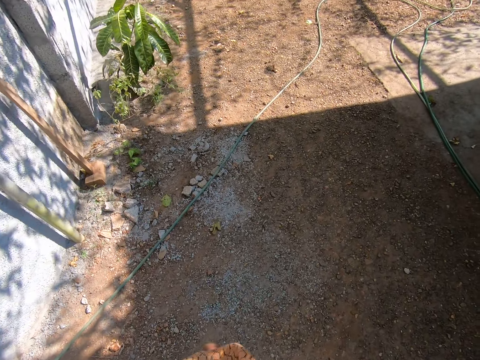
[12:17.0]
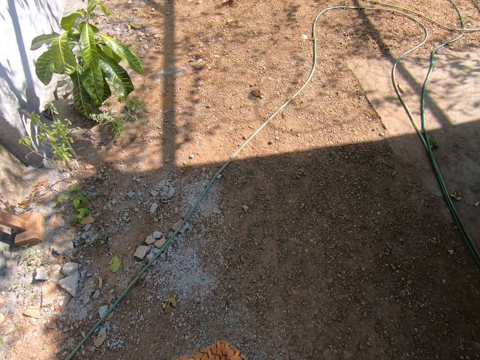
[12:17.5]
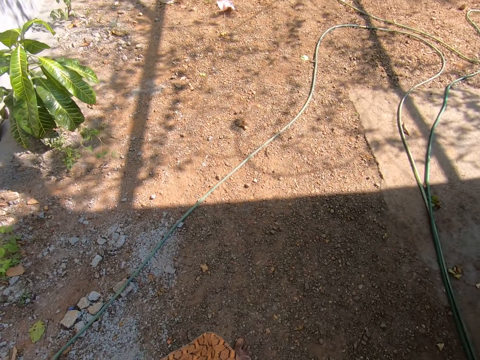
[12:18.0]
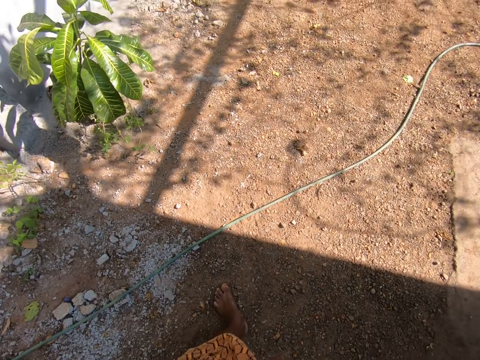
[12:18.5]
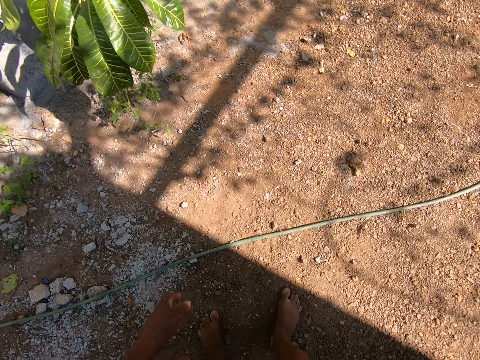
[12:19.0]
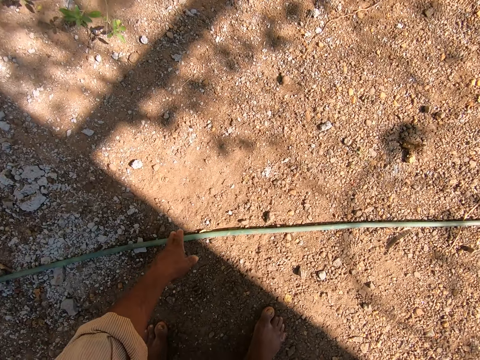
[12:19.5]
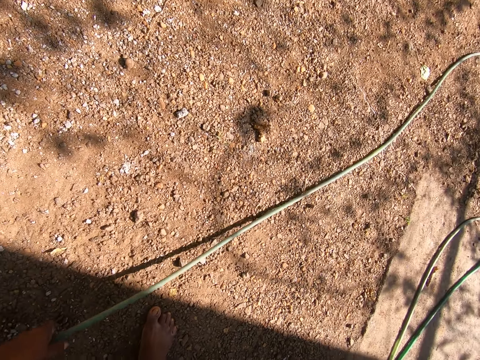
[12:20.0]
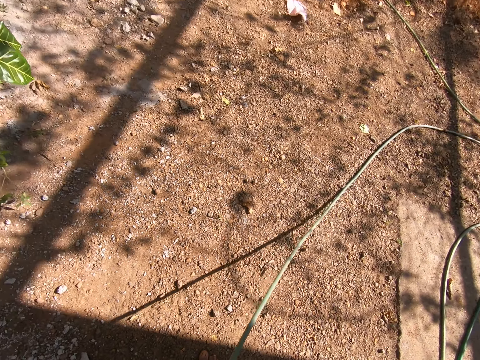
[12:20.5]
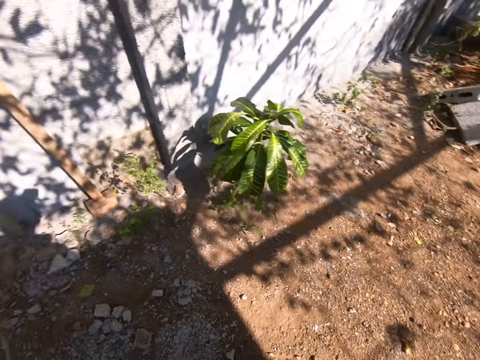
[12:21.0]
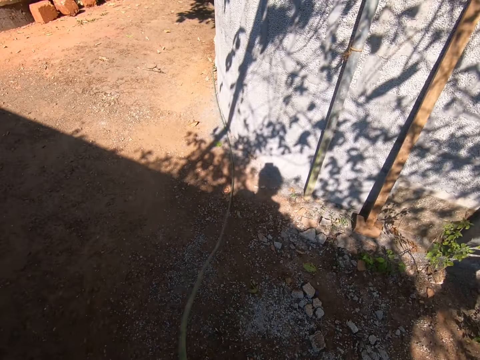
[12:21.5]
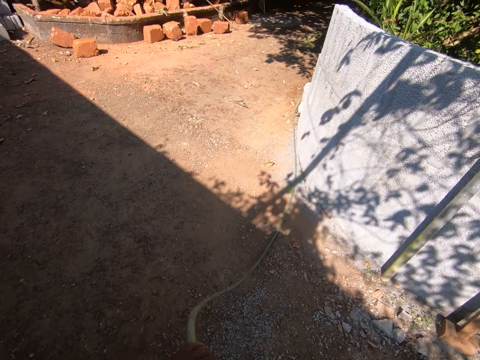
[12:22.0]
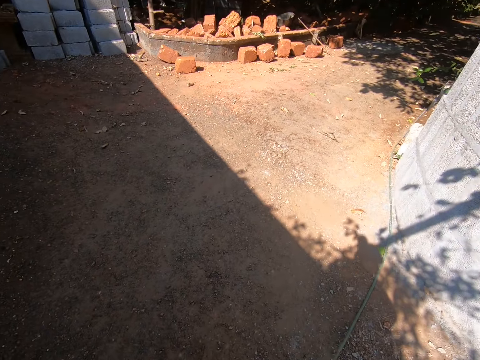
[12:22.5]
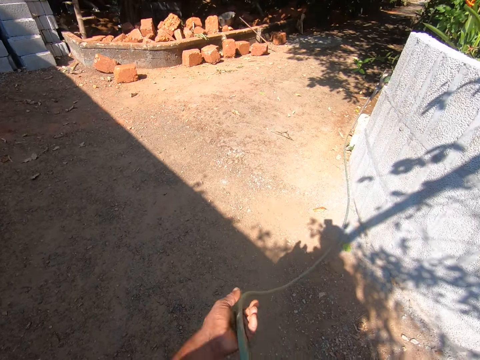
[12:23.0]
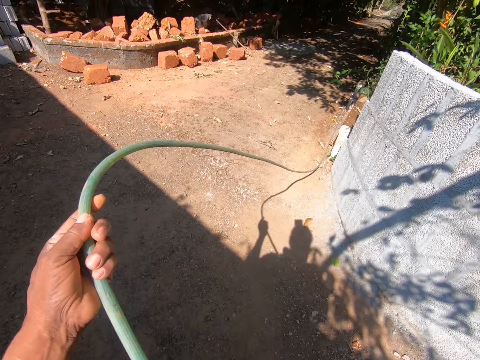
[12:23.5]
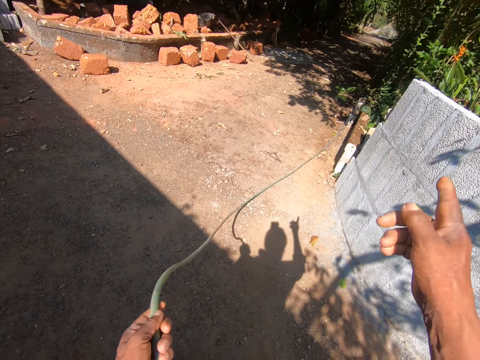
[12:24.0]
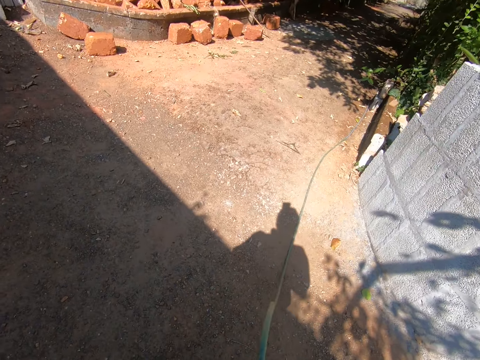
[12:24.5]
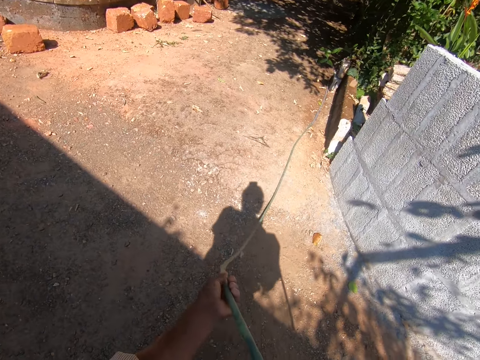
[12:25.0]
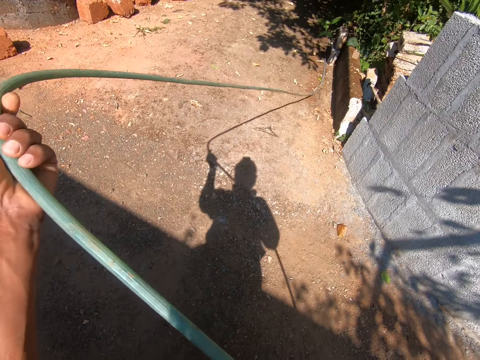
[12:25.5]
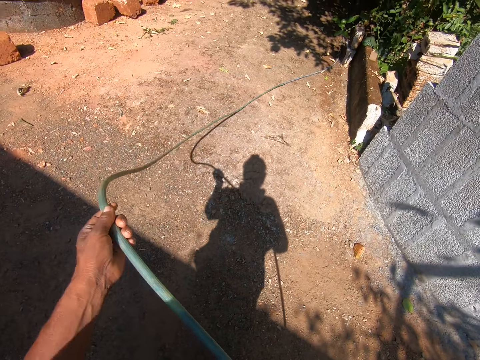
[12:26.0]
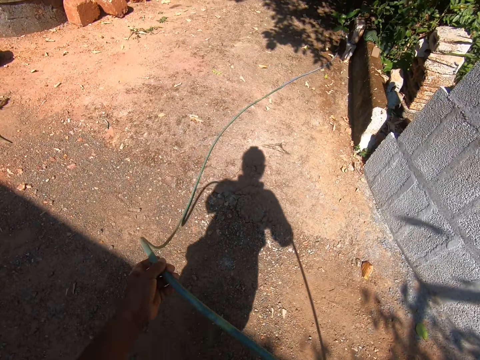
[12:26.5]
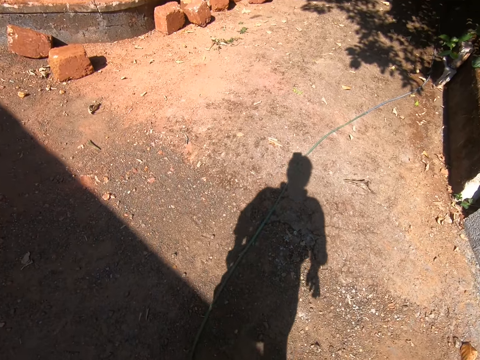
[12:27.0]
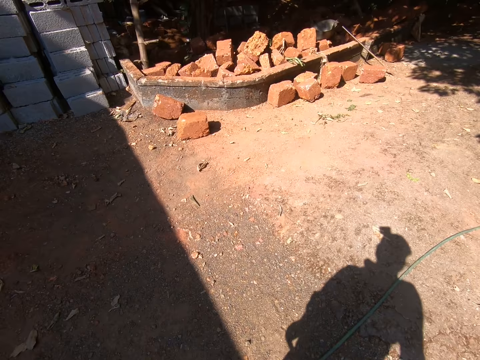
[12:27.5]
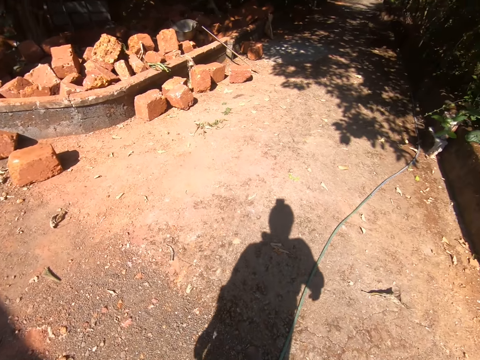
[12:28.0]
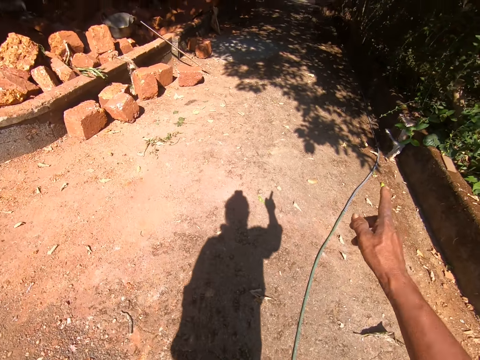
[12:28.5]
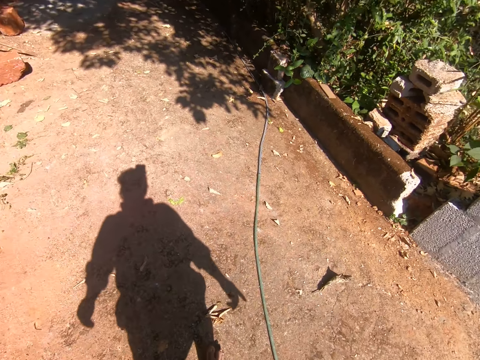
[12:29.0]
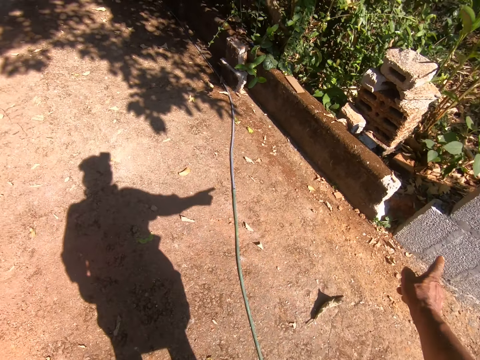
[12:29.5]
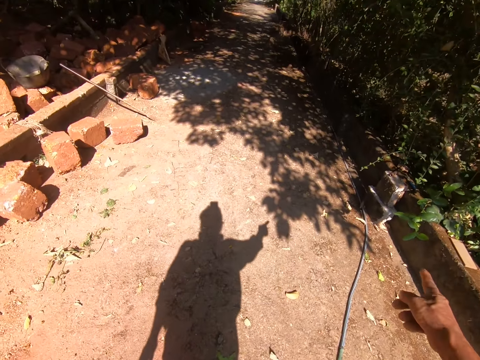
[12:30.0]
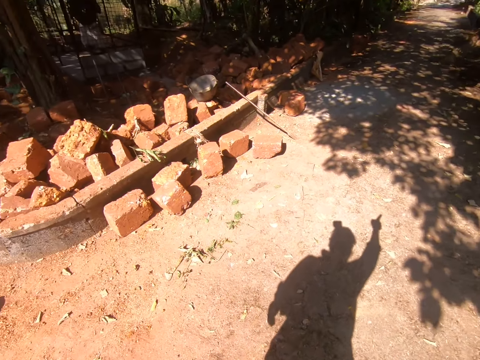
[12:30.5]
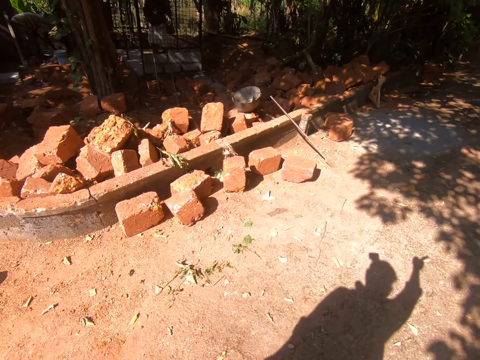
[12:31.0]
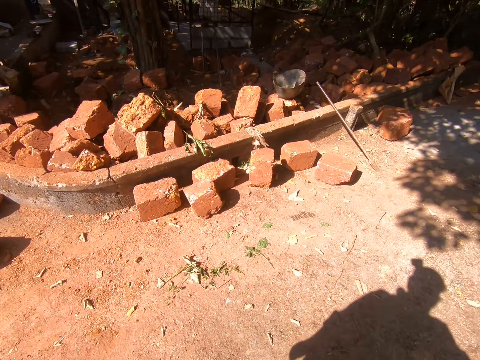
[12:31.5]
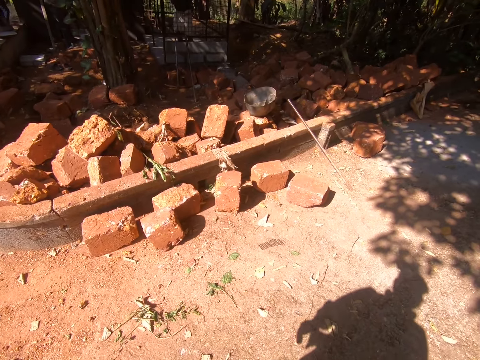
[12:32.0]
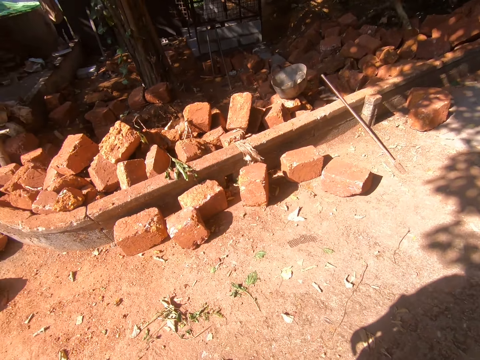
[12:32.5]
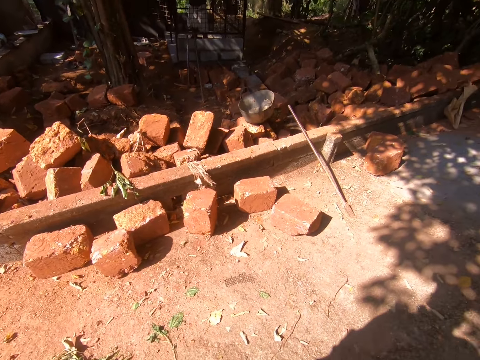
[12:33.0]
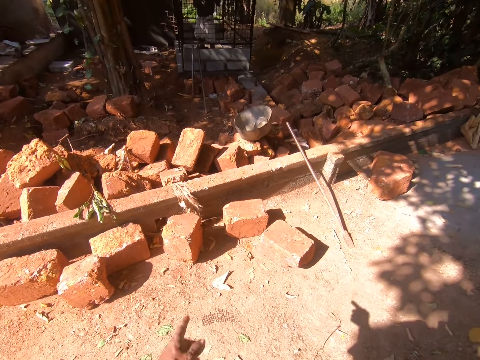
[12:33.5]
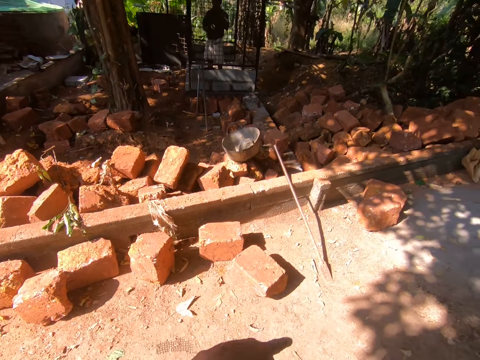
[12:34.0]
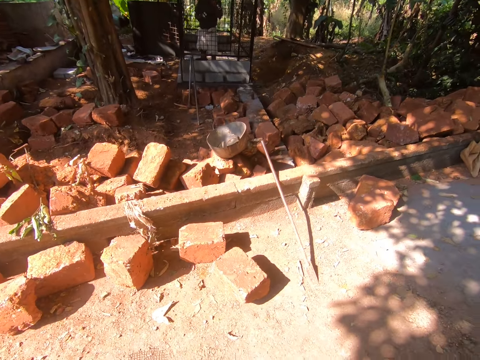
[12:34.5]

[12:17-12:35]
The camera wearer takes the hose pipe. He adjusts the hose pipe. He pulls the hose pipe with the hand. He puts the hose pipe on the ground. He raises his hand. He talks to the person. He points at something on the compound.

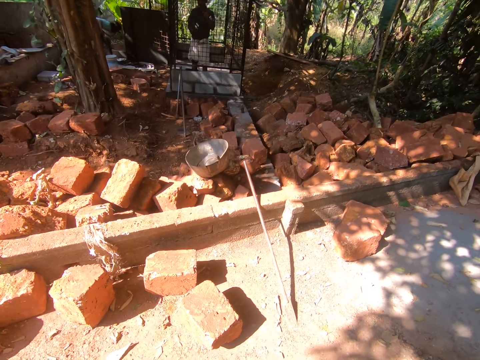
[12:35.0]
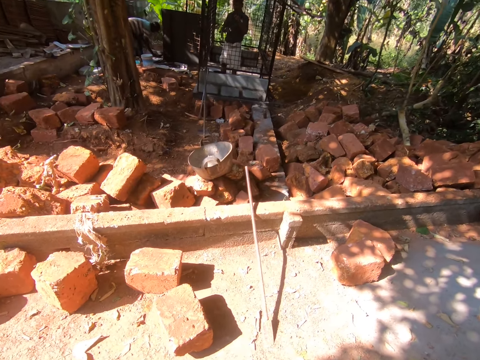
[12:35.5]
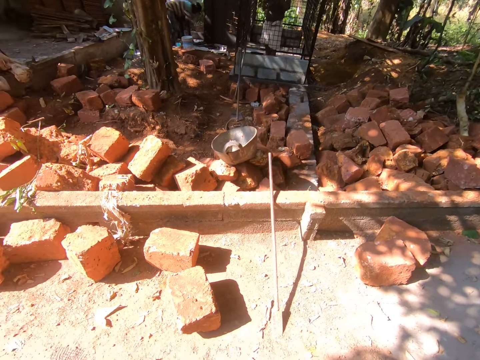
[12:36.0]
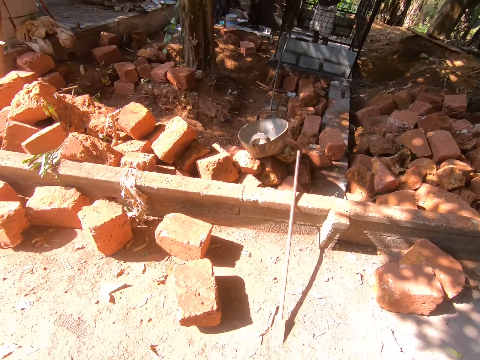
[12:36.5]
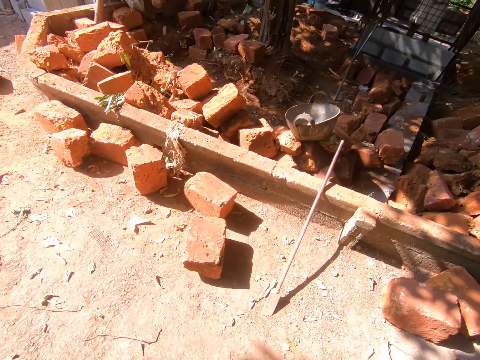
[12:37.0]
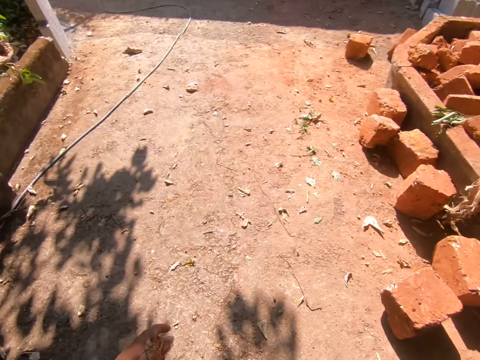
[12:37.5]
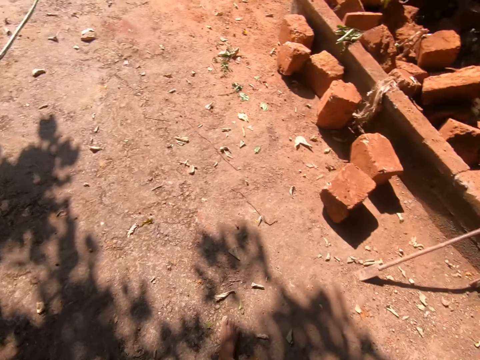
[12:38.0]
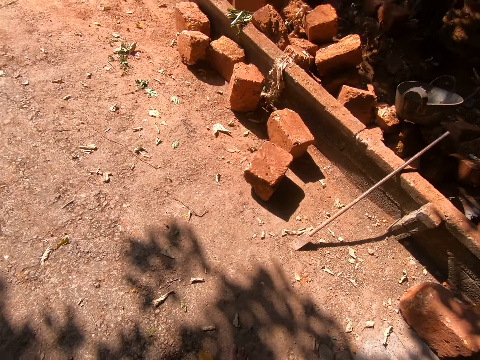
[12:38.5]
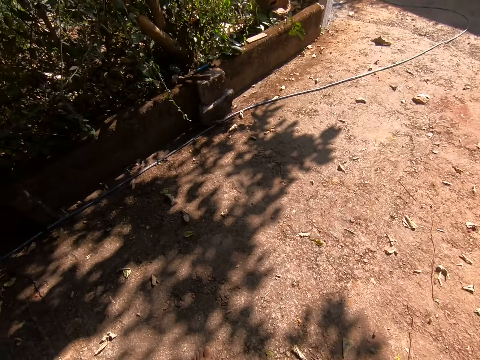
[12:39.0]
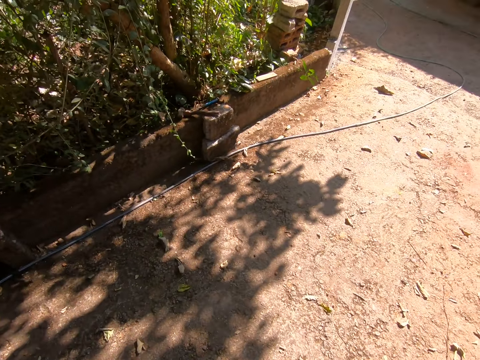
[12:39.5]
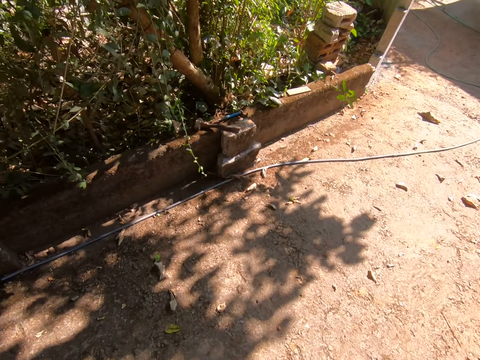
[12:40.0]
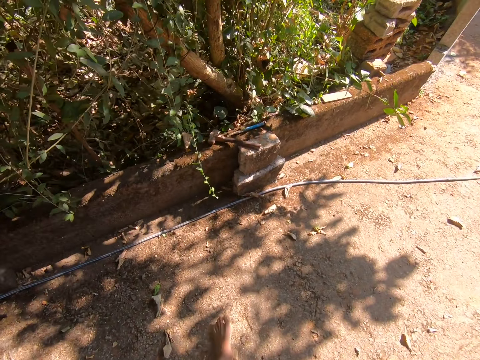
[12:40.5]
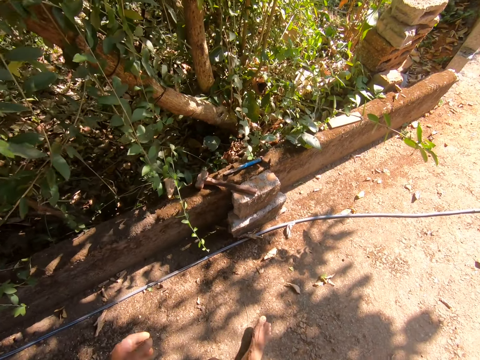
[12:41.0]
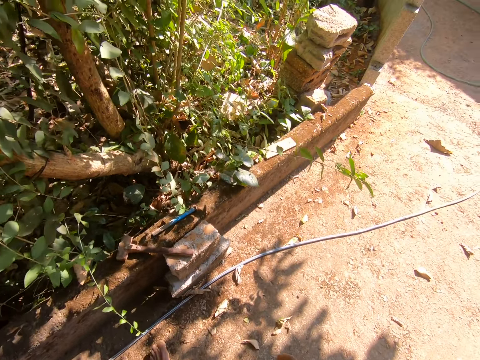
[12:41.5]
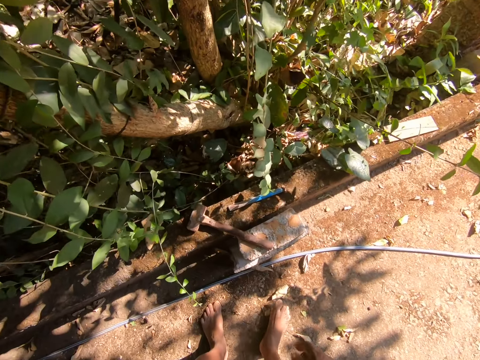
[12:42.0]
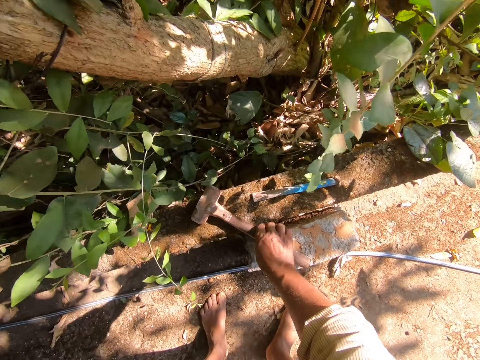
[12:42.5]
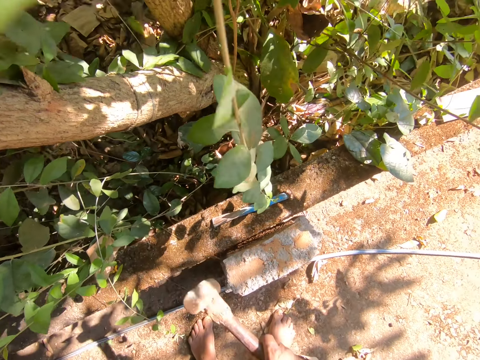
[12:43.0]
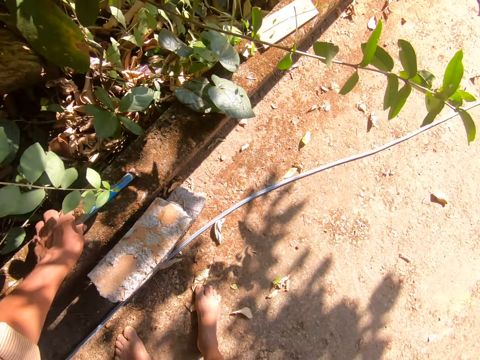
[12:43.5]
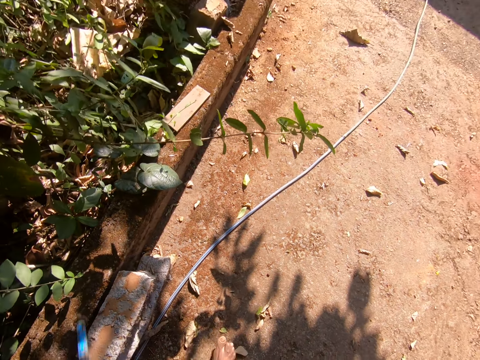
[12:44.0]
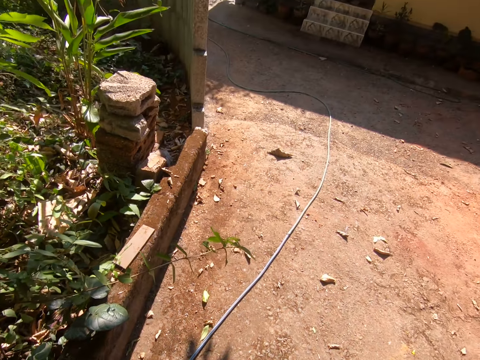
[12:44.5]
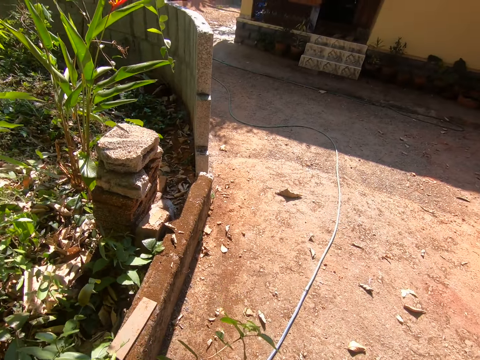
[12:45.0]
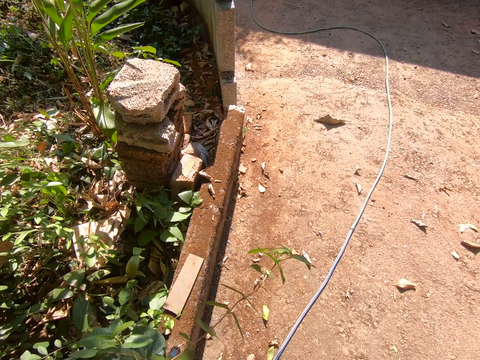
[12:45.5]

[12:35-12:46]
The camera wearer looks around. They turn around the compound. They walk around. They take the hammer and something on the ground. They pick up the cut masonry nail.
